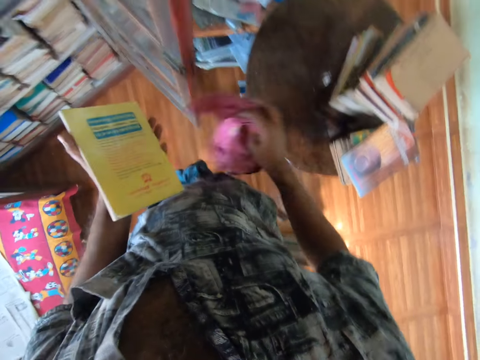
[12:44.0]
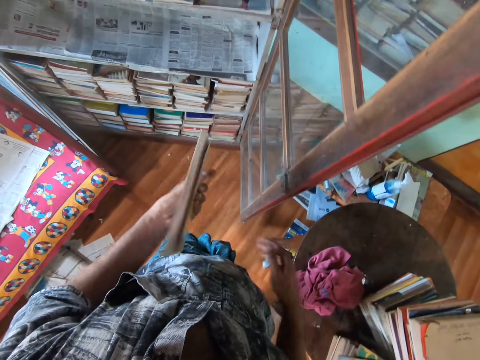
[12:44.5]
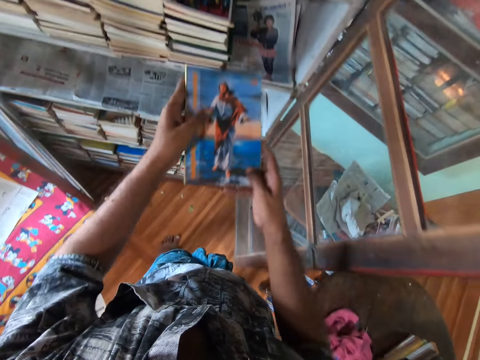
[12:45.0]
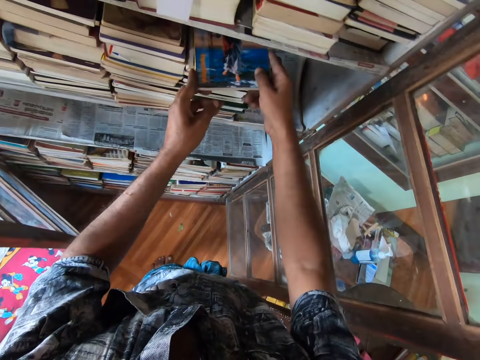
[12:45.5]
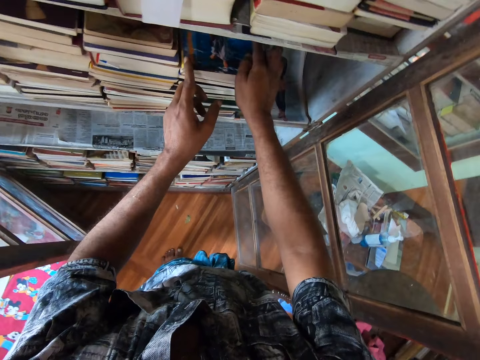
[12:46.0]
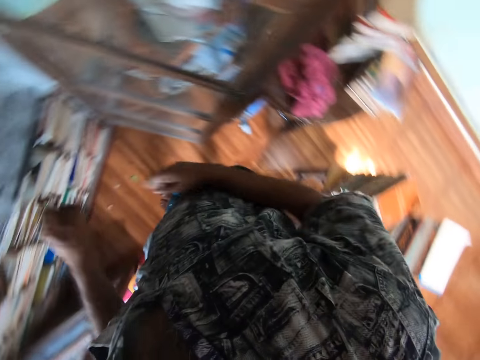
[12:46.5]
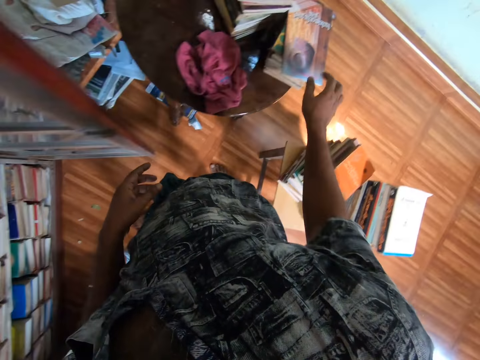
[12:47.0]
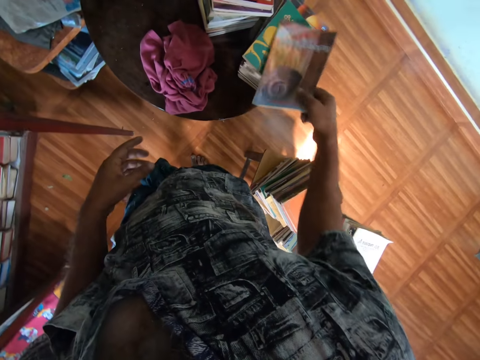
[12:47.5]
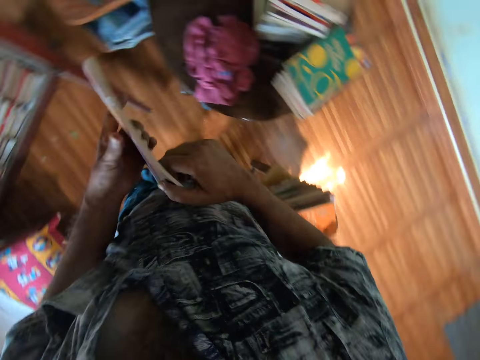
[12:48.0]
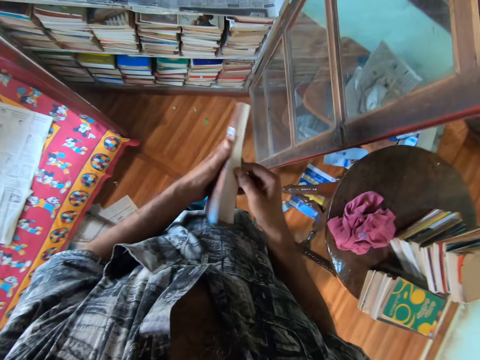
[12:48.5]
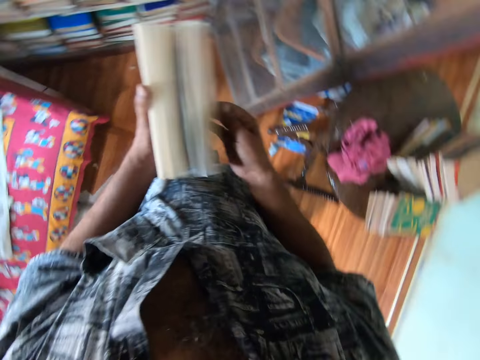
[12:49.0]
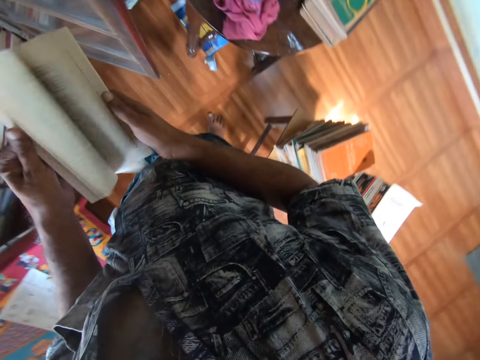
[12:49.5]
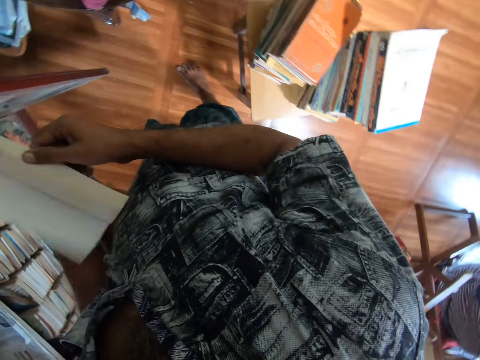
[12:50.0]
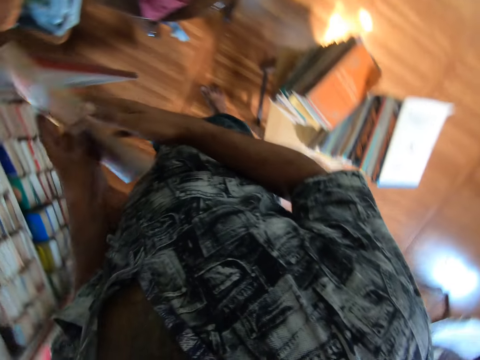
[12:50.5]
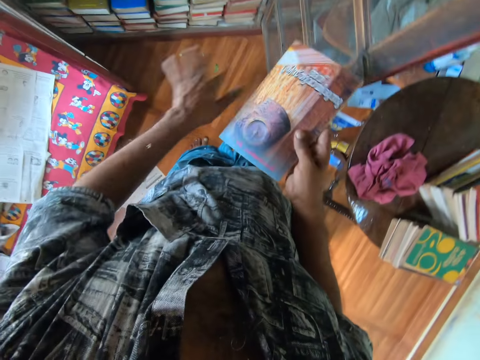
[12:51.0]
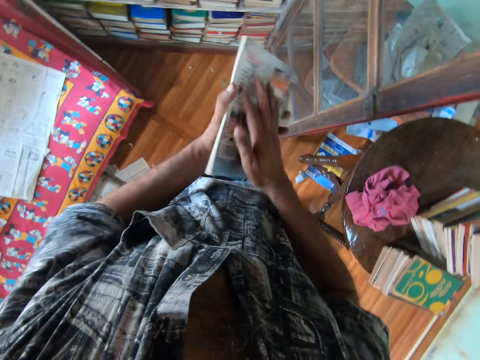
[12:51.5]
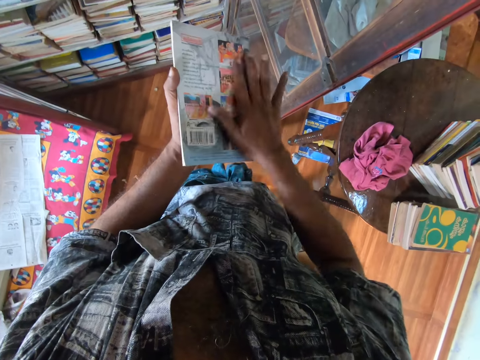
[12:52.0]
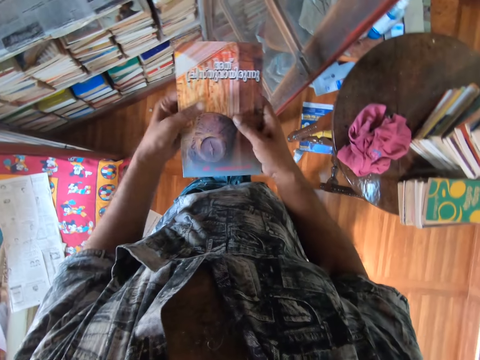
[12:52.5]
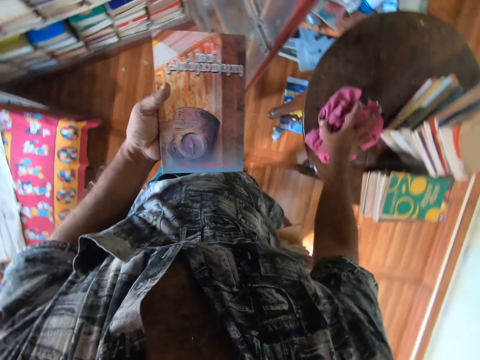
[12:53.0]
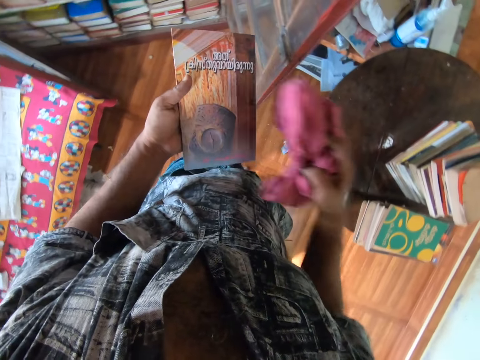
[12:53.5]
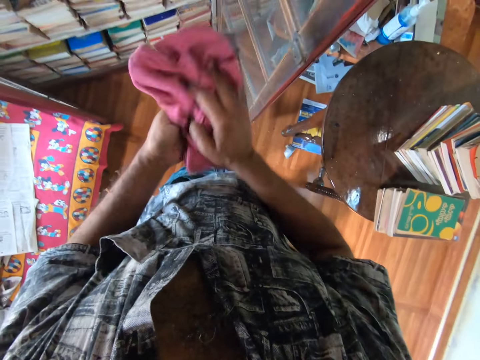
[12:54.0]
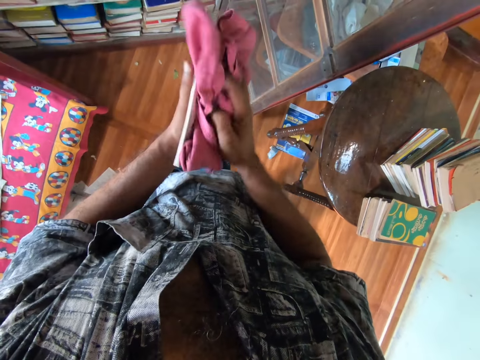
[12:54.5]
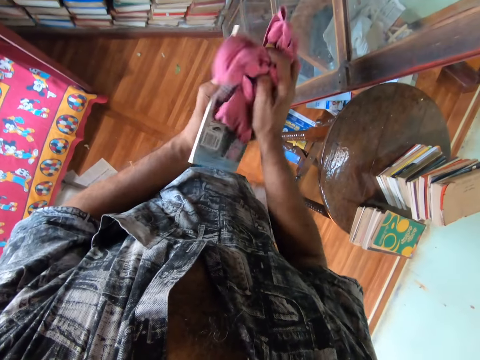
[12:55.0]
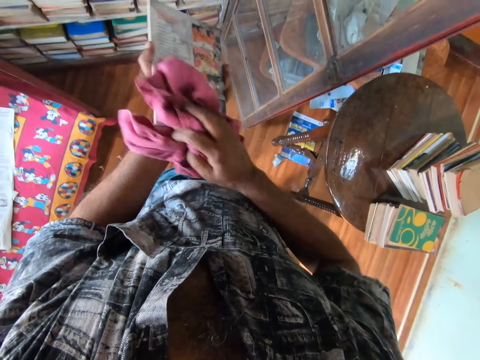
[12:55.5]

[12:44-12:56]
The camera wearer puts the piece of cloth on the table. They put the book on the shelf. They pick a book from the table. They put the book on the book piles. They open the book pages. They wipe the book with the hand. They take the piece of cloth on the table. They wipe the book with the piece of cloth.

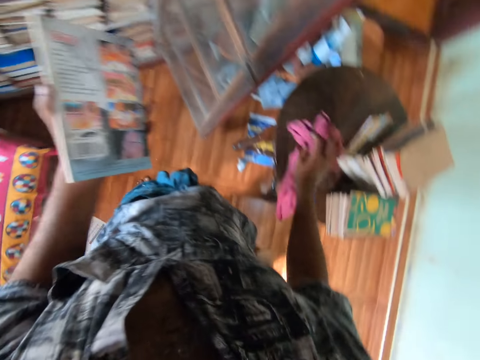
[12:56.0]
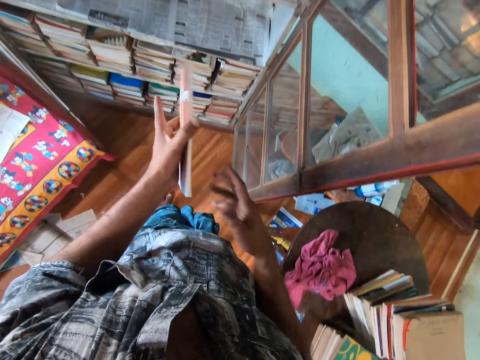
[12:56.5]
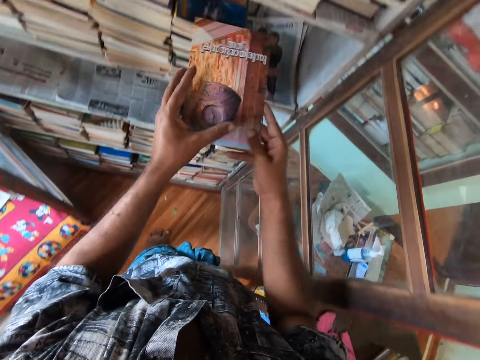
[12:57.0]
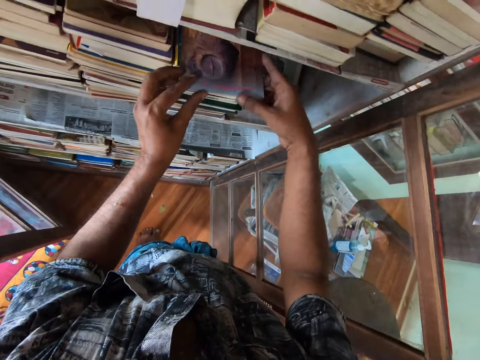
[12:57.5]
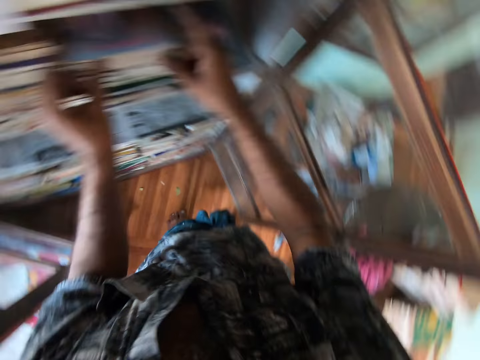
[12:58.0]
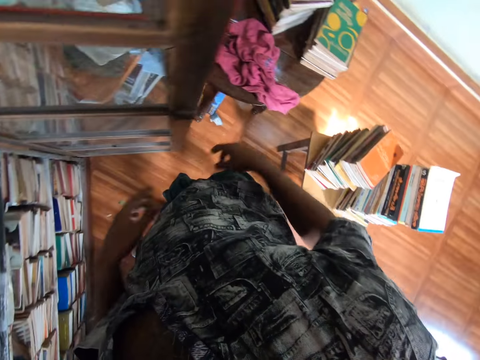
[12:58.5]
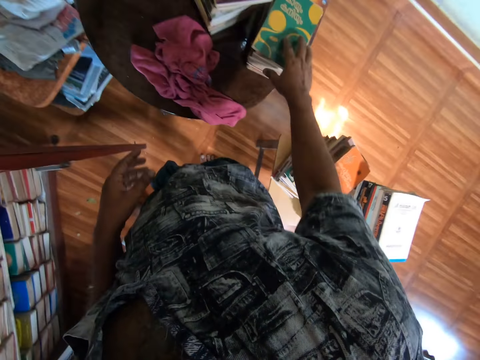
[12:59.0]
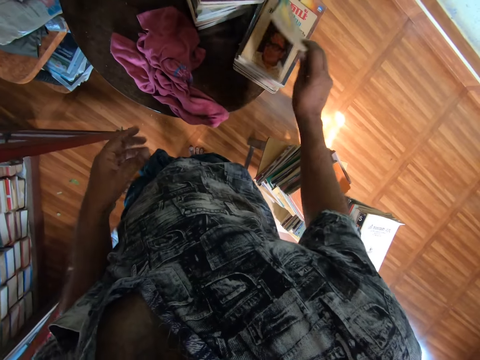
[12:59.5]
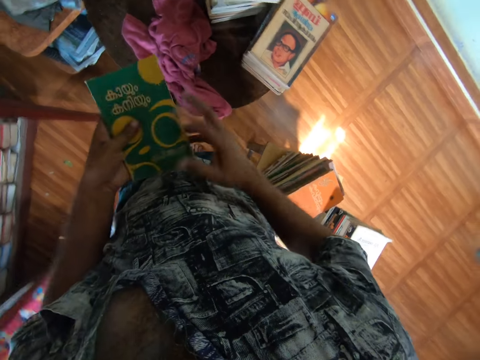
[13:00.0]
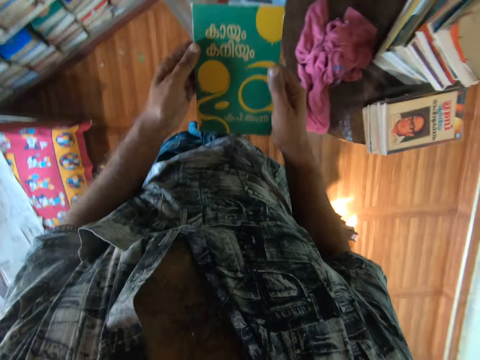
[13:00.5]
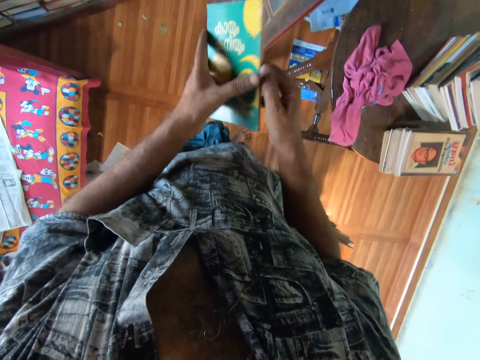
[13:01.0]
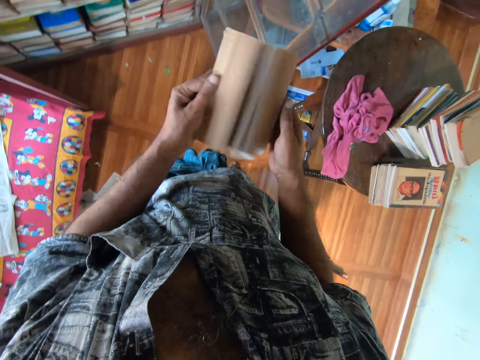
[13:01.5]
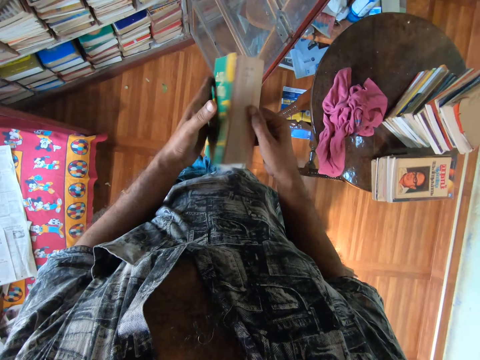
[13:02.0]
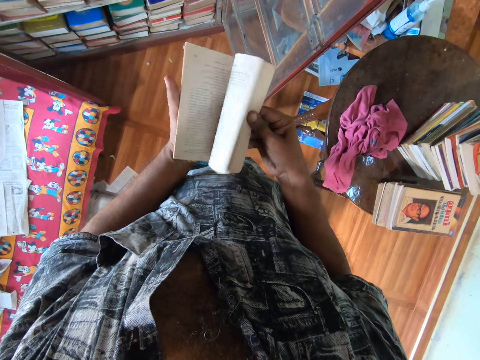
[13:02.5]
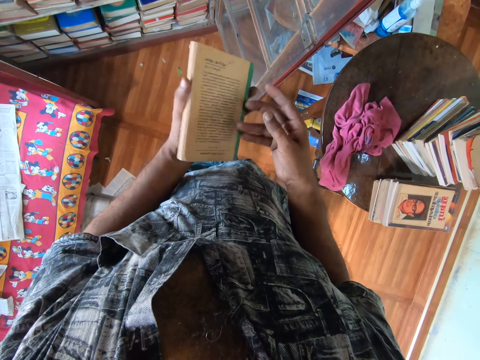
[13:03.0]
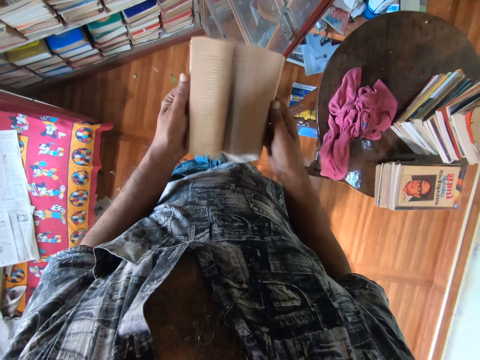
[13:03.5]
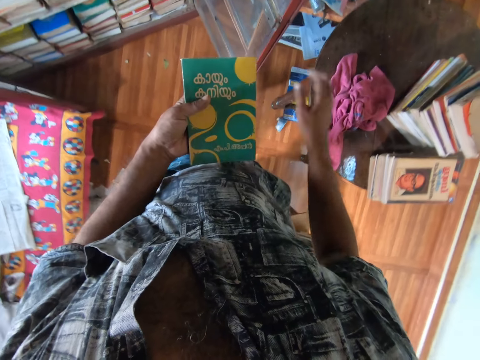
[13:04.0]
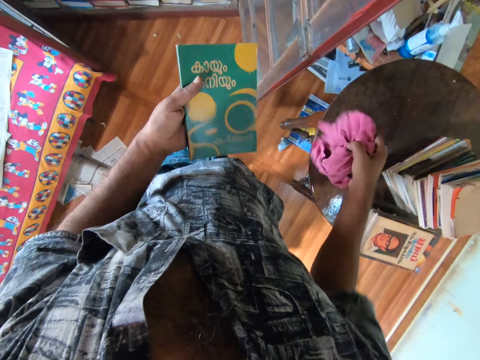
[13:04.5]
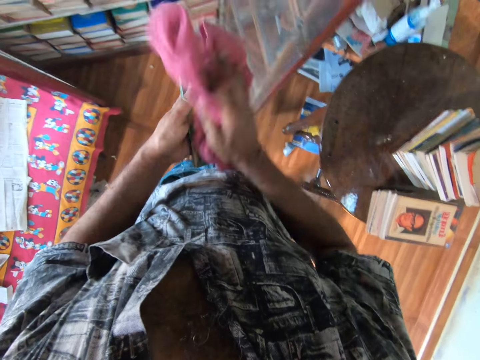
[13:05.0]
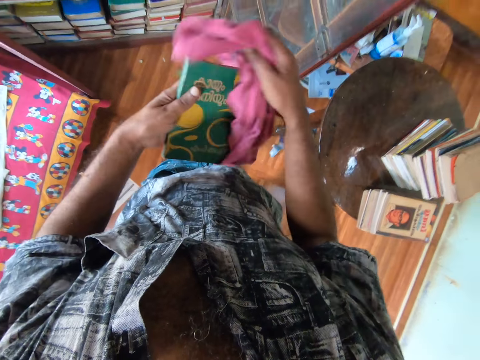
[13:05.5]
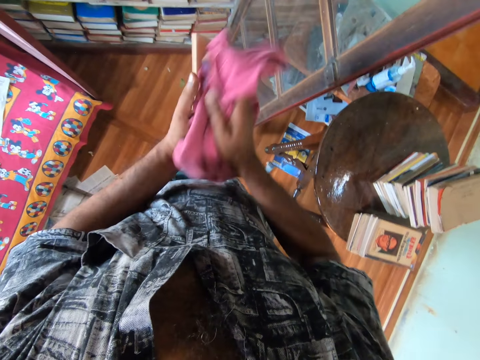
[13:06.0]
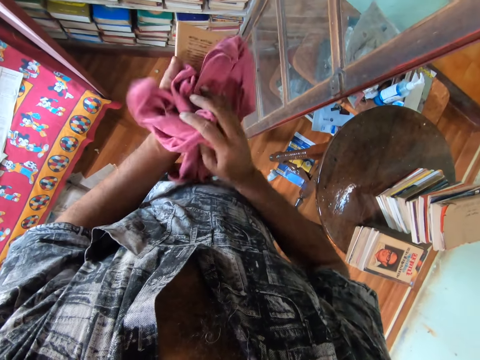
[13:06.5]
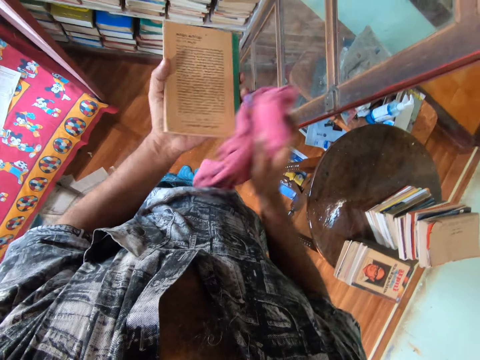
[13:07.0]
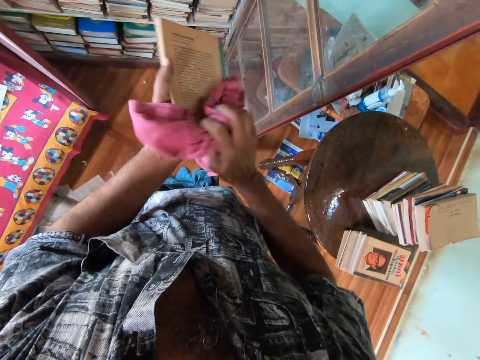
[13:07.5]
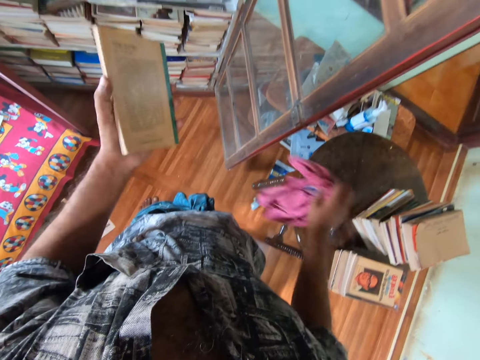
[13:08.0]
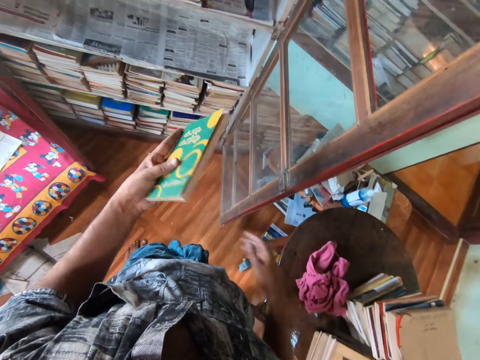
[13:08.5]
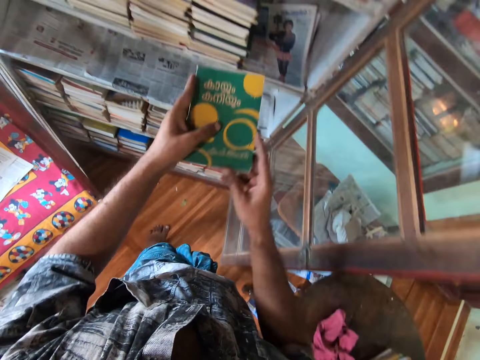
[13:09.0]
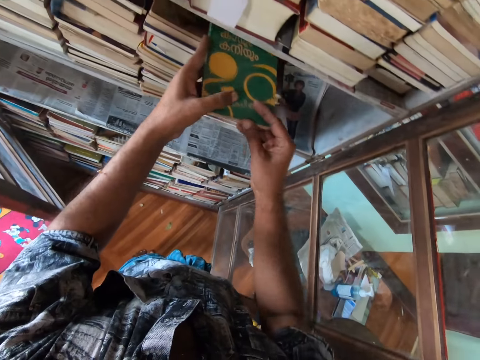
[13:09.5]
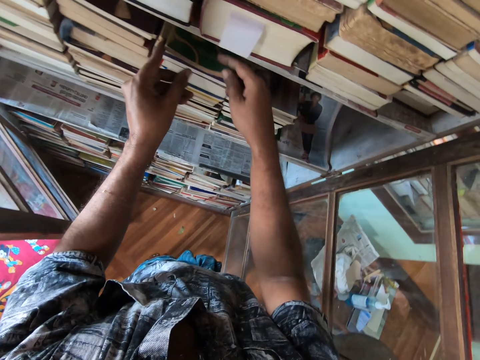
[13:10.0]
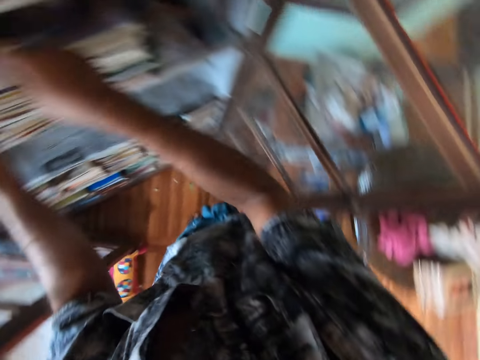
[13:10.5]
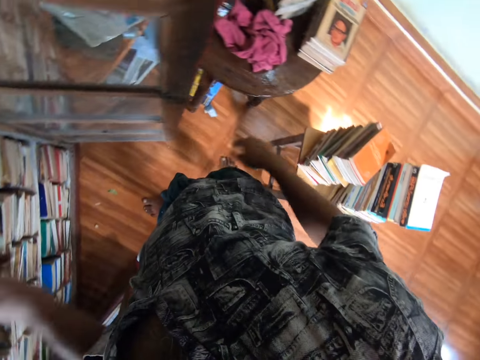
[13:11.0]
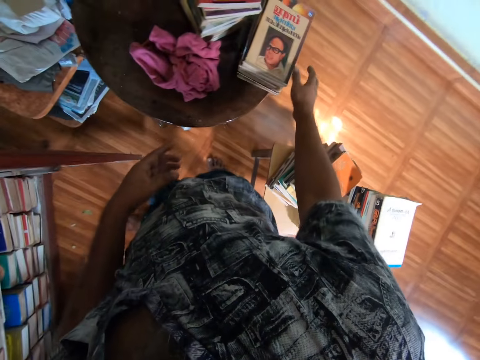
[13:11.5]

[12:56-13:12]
The camera wearer puts the piece of cloth on the table. They put the book on the shelf. They take the book on the pile of the books. They open the book pages. They take the piece of cloth on the table. They wipe the book with the piece of cloth. They put the piece of cloth on the table. They put the book on the shelf.
